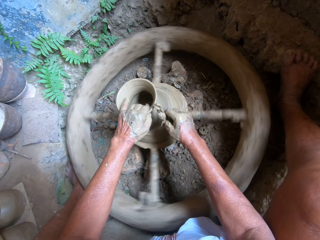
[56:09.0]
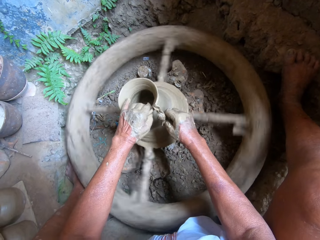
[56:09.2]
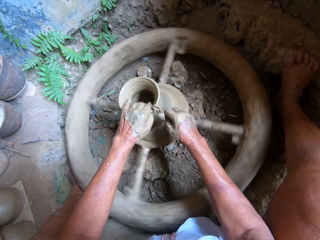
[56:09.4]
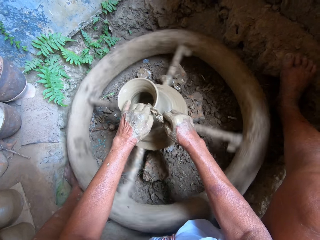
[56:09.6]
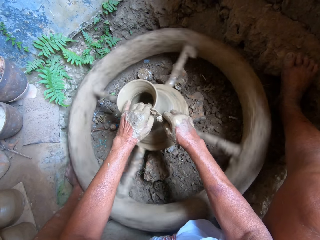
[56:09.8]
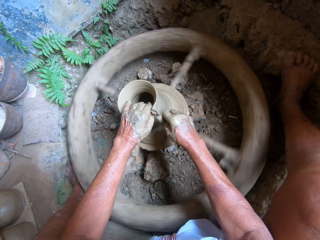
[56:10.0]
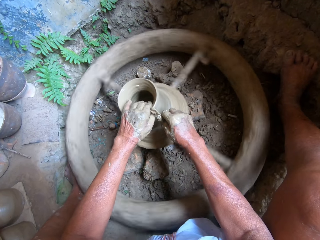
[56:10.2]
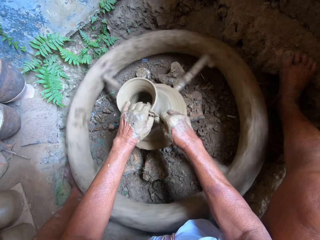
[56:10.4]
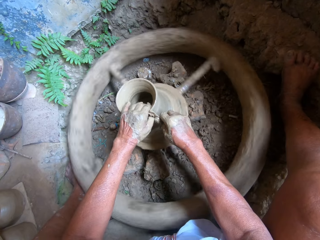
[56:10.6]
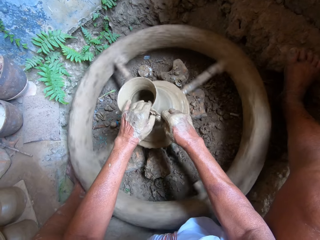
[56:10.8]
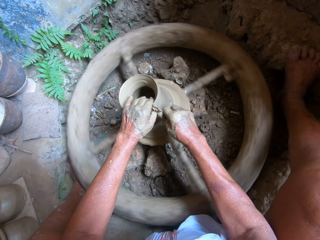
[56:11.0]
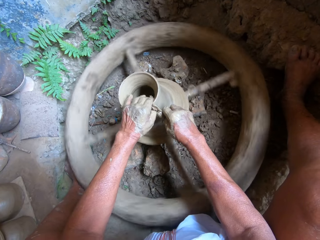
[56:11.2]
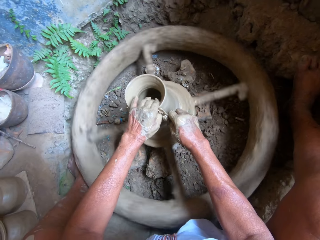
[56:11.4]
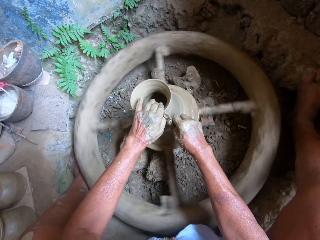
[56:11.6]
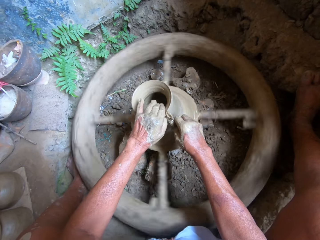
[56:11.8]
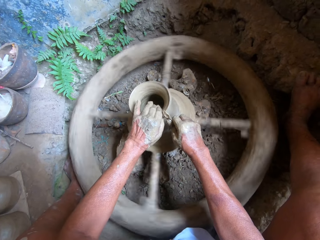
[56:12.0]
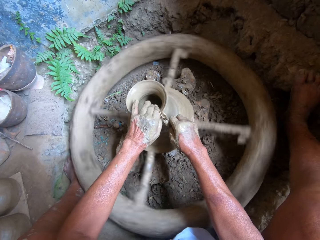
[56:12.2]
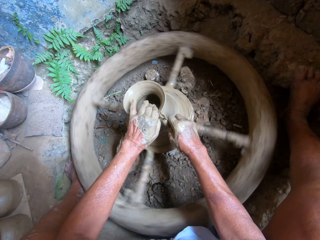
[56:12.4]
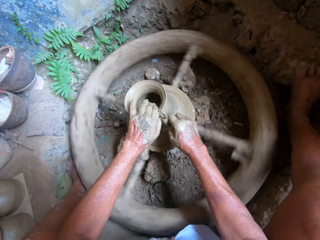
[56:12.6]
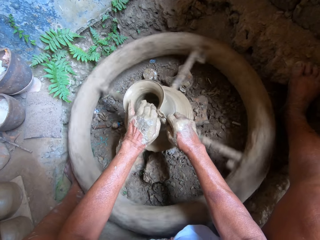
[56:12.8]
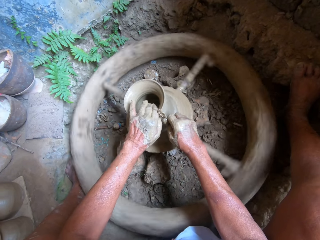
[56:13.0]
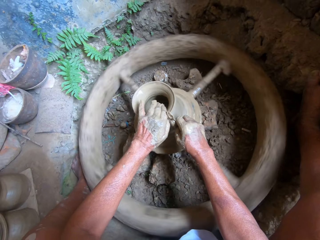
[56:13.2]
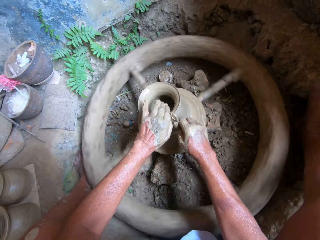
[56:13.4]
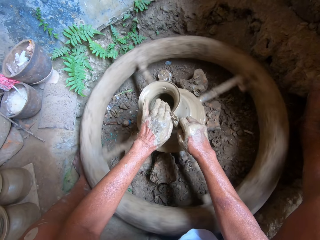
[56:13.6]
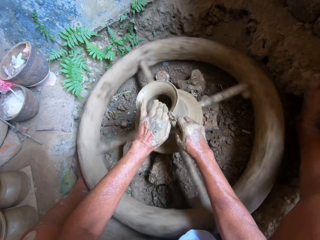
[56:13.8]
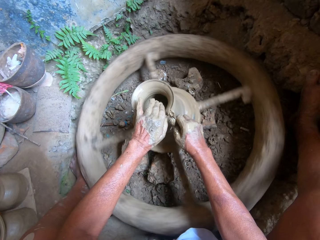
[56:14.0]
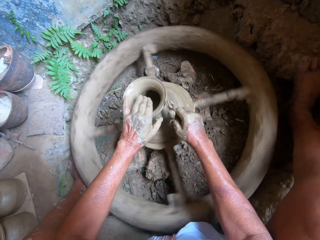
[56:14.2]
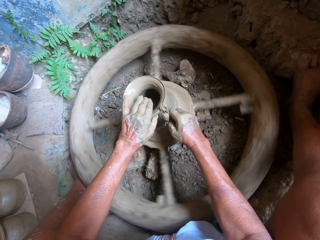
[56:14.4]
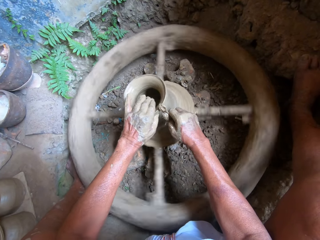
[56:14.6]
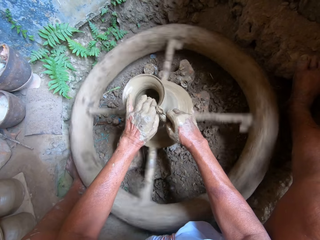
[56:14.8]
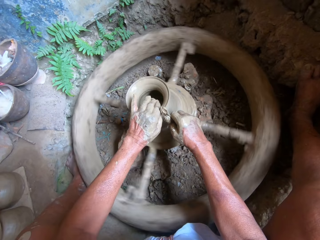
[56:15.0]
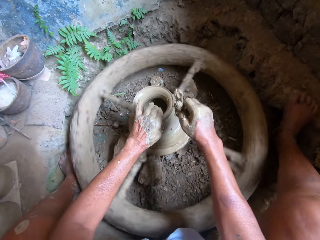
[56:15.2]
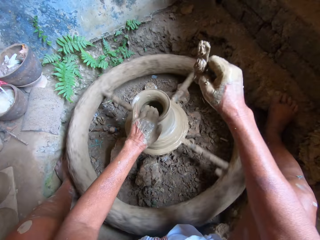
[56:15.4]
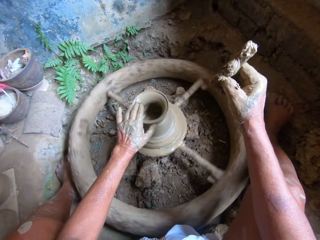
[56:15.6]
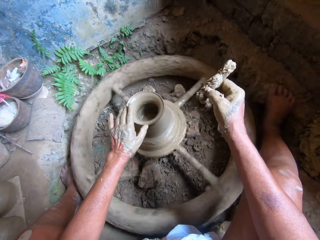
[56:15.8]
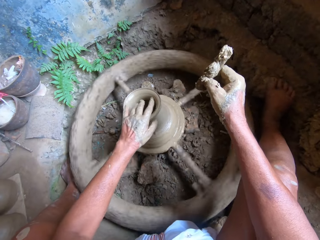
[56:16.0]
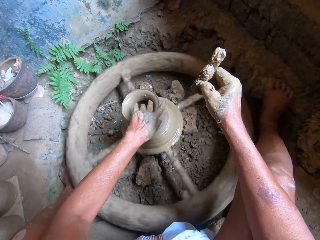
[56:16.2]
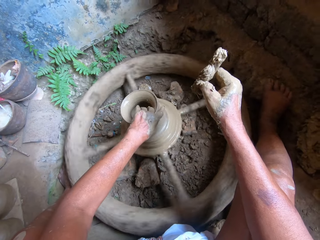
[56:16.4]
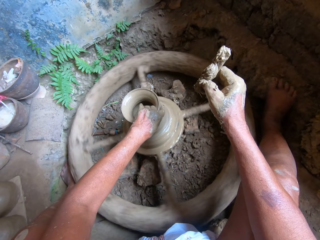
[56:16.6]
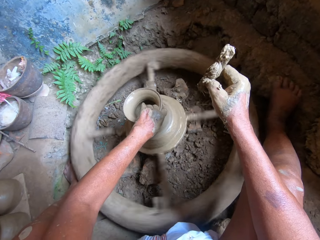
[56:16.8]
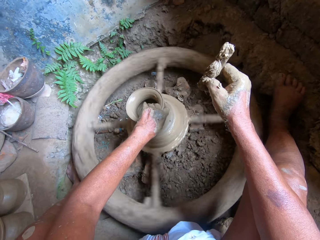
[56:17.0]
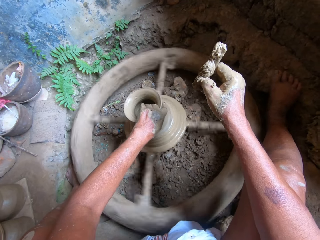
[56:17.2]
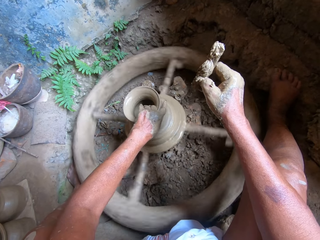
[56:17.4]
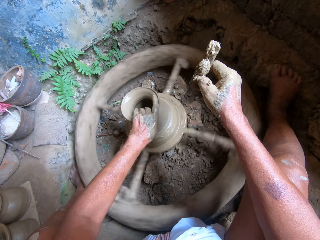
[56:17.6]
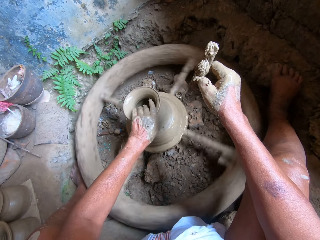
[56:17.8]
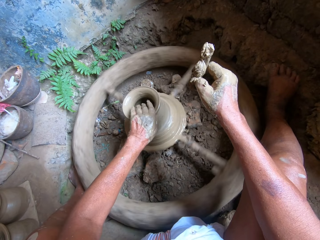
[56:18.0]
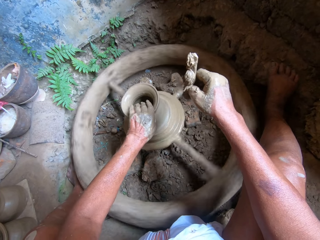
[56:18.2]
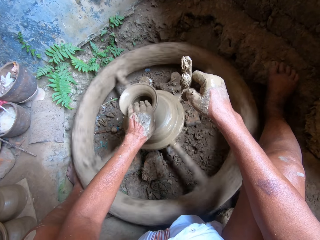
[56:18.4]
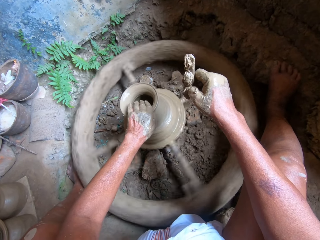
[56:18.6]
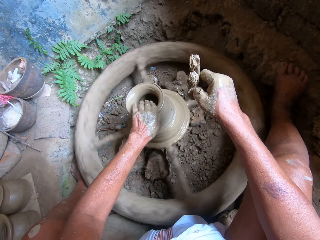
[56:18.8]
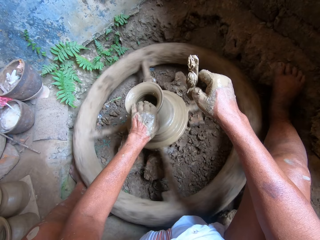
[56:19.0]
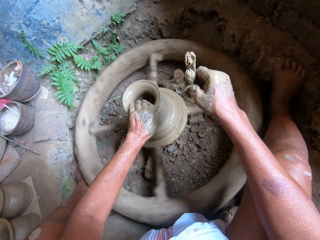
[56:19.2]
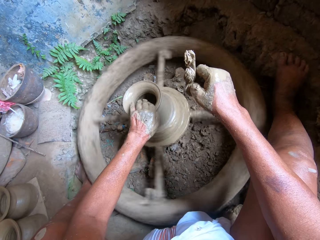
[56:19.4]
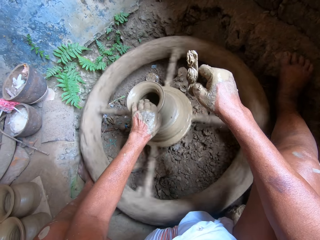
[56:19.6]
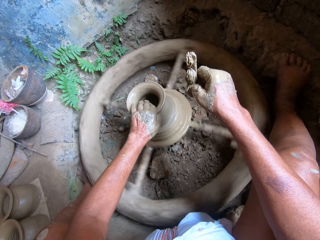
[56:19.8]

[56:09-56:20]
The camera wearer shapes the top part of something with the stick in his right hand. He removes the stick in his right hand from something.

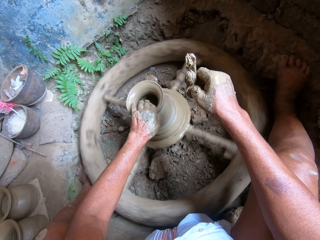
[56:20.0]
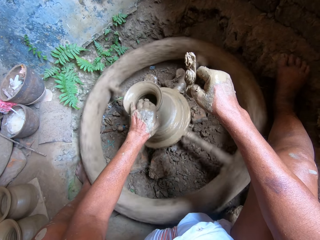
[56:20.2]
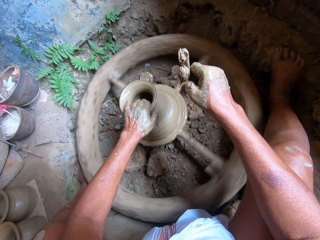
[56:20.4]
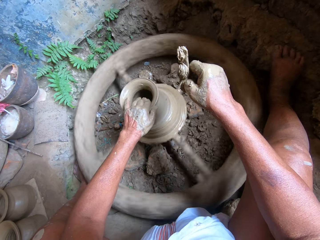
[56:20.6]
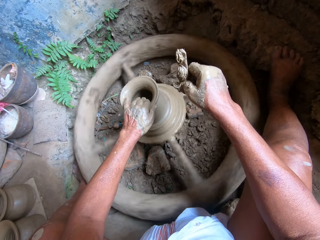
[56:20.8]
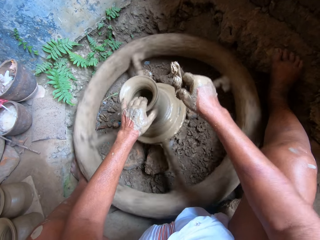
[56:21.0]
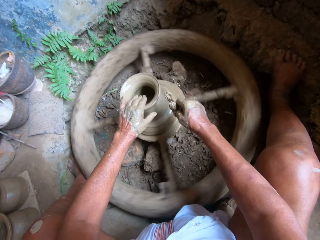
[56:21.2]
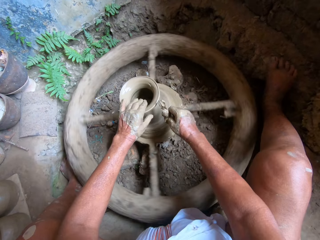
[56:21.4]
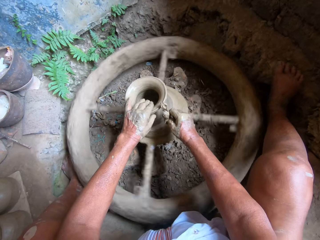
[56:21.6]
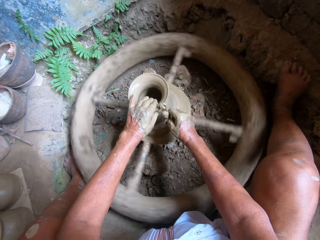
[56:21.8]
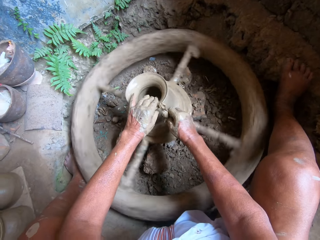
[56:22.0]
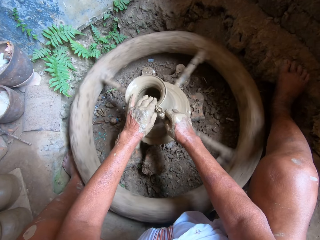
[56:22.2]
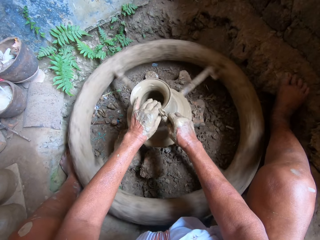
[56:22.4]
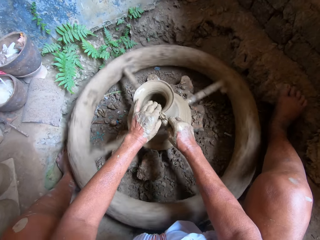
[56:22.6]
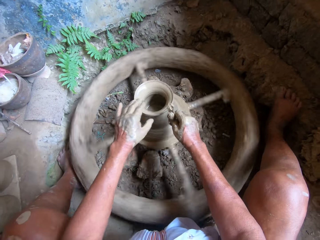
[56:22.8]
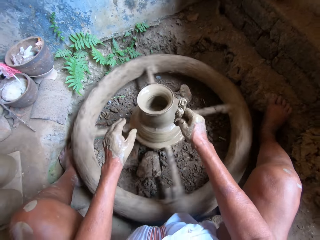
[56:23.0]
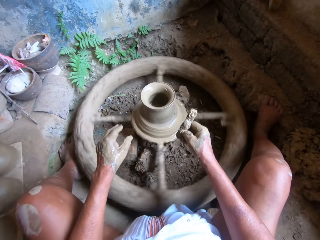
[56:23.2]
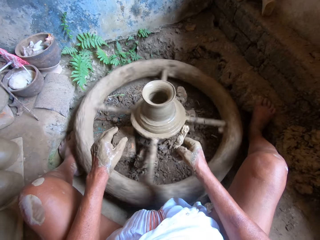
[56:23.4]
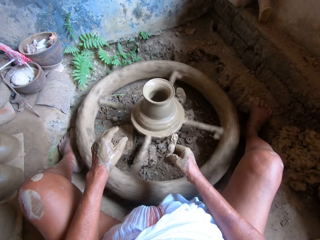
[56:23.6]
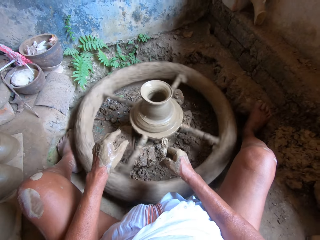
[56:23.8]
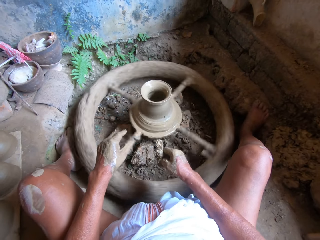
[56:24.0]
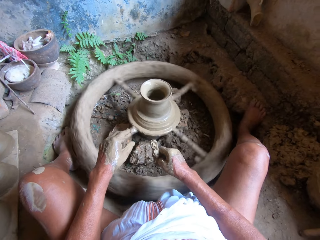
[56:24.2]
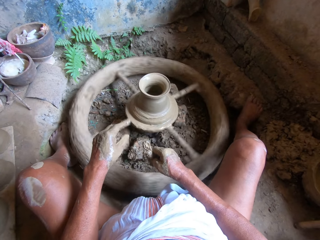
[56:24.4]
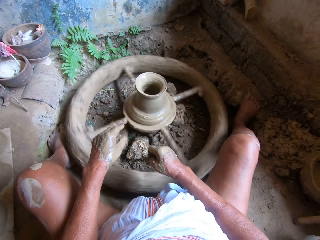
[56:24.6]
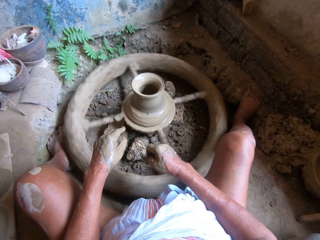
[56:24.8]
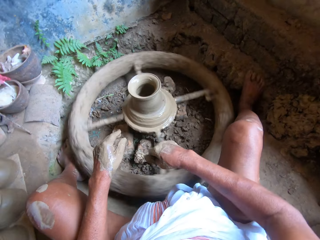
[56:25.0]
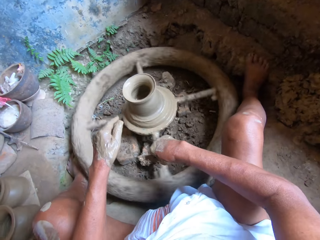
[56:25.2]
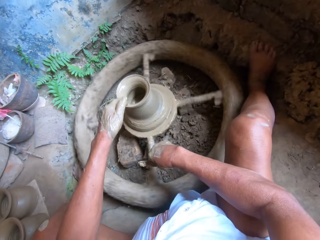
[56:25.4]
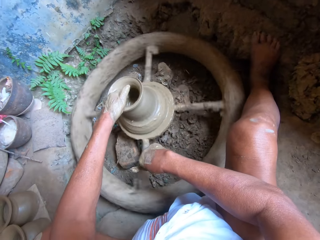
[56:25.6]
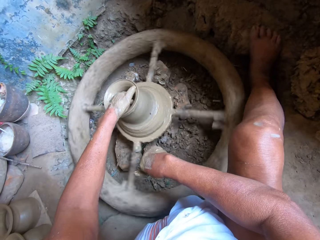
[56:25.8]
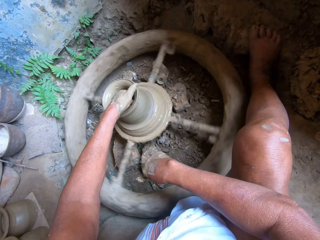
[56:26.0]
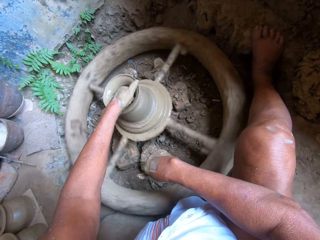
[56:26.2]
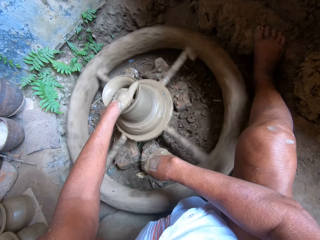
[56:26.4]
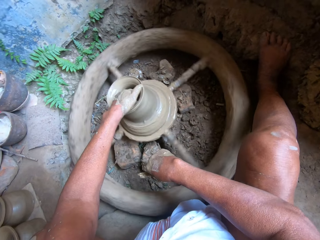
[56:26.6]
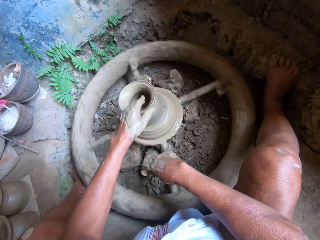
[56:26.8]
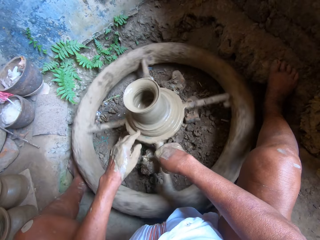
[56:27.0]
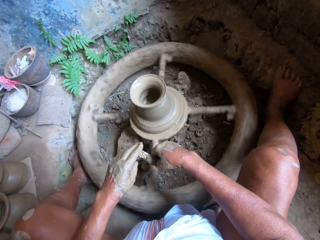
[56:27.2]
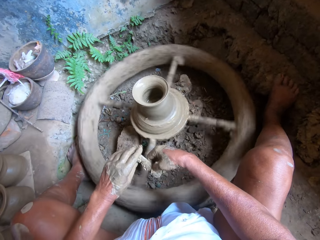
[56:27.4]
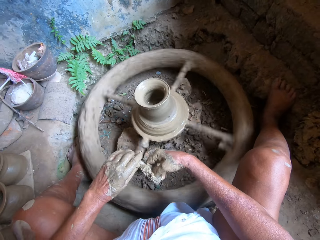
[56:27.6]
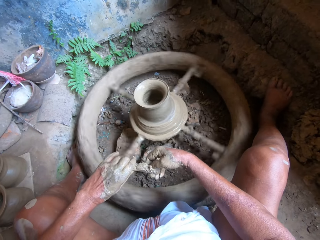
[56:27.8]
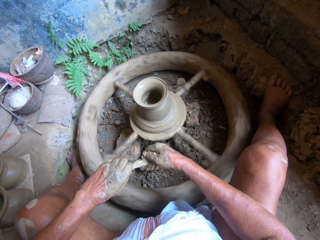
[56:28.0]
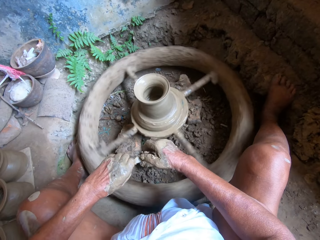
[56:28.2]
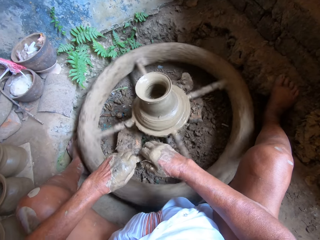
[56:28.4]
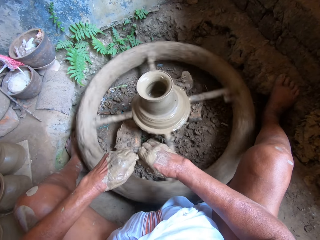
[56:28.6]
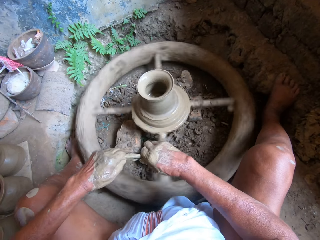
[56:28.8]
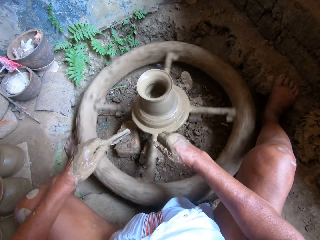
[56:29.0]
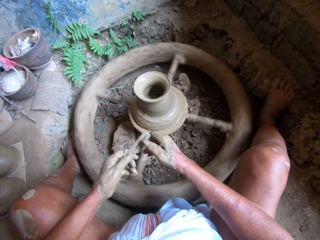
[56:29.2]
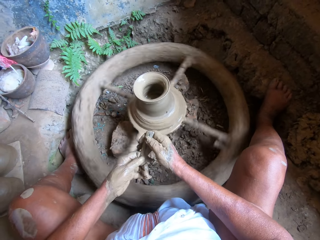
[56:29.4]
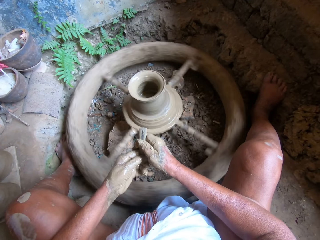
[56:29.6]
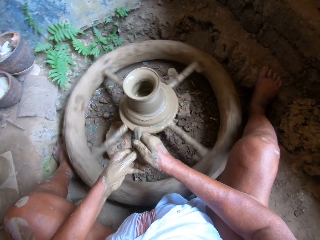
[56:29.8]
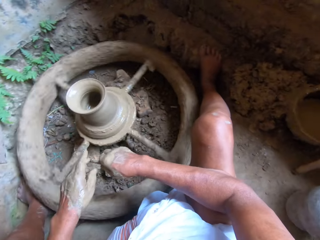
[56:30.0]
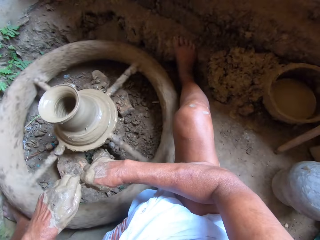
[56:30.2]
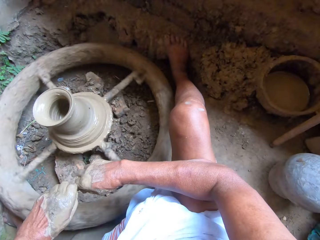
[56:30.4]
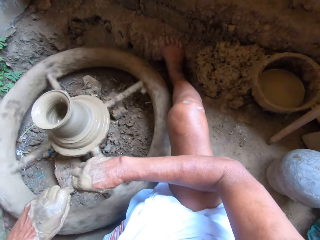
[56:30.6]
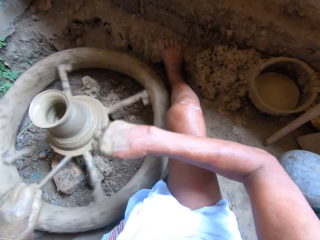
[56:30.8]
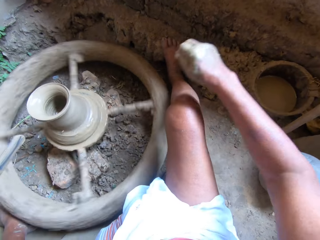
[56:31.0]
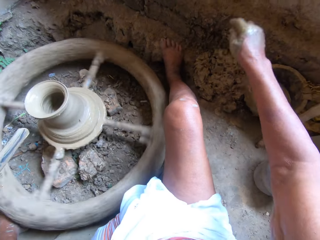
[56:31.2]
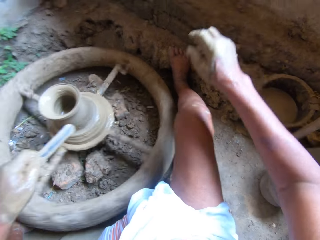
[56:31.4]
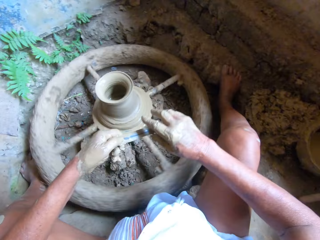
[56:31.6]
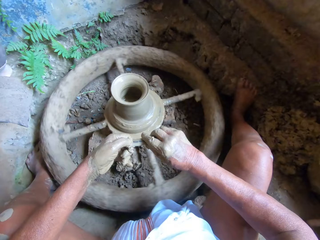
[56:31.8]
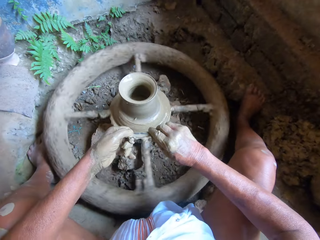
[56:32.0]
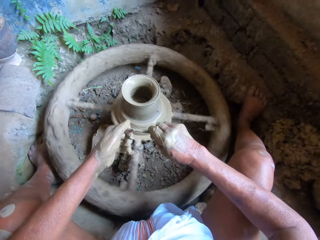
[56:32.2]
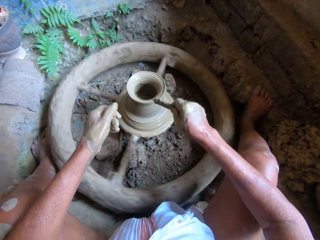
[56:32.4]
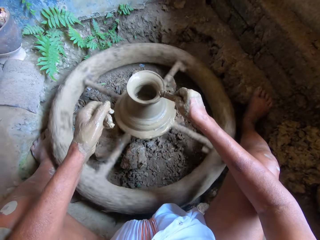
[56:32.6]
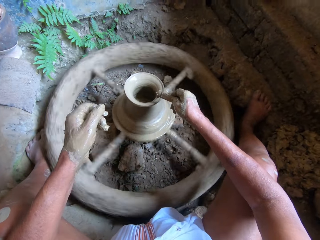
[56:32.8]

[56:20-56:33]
The camera wearer shapes something with his right hand. He removes his left hand from something. He dips his left hand in something. He passes the scraper to his left hand with his right hand. He removes his left hand from something. He wipes the scraper in his left hand with his right hand. He passes the scraper to his right hand with his left hand.
